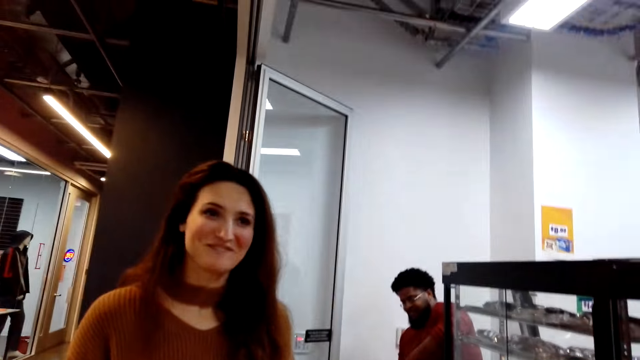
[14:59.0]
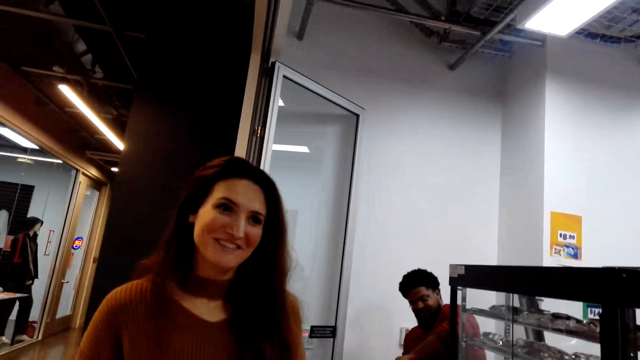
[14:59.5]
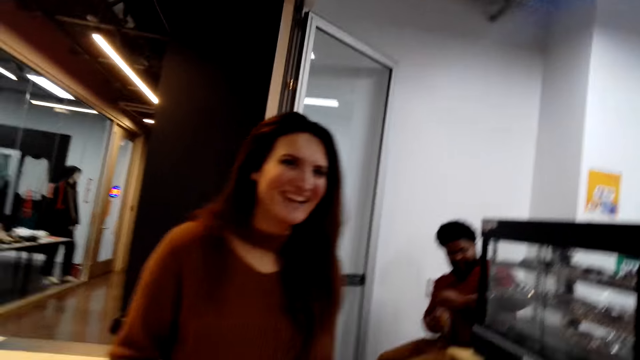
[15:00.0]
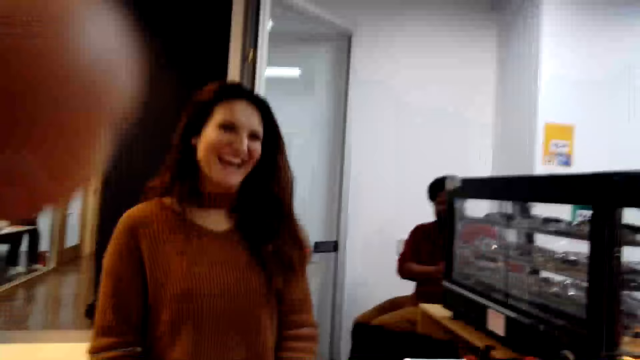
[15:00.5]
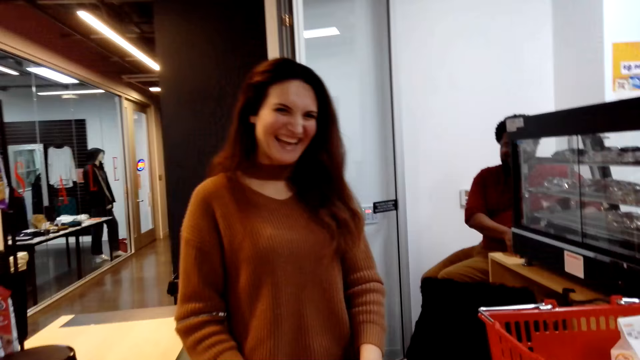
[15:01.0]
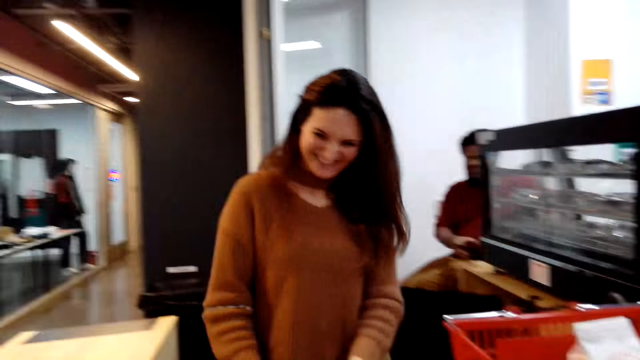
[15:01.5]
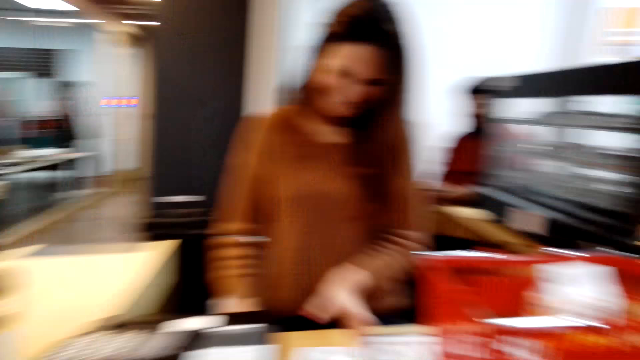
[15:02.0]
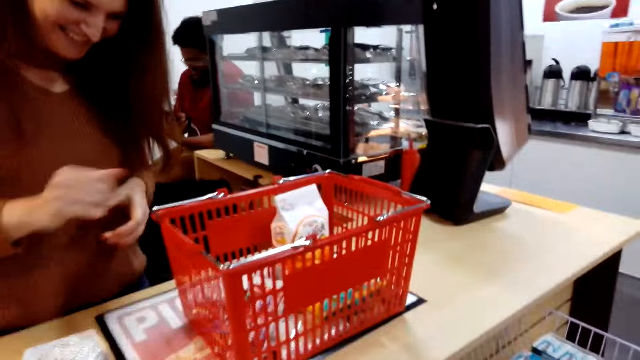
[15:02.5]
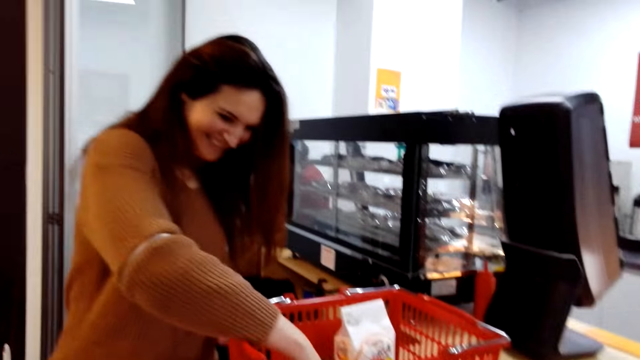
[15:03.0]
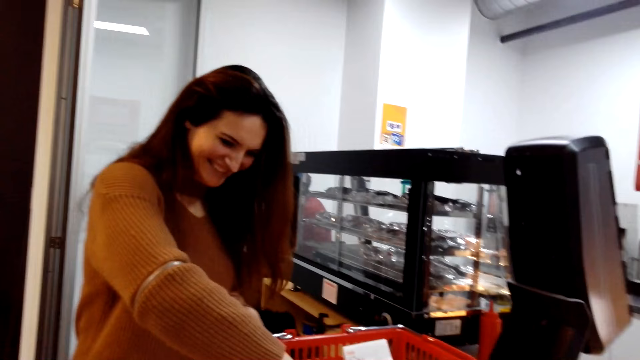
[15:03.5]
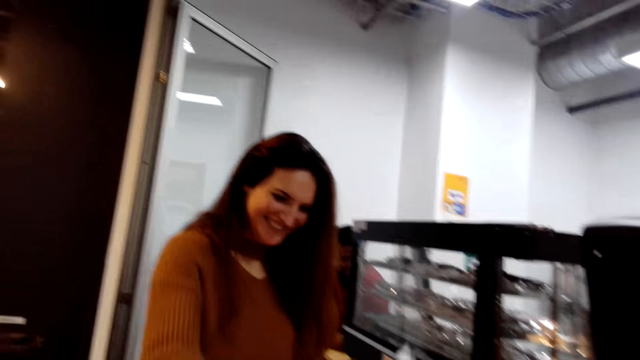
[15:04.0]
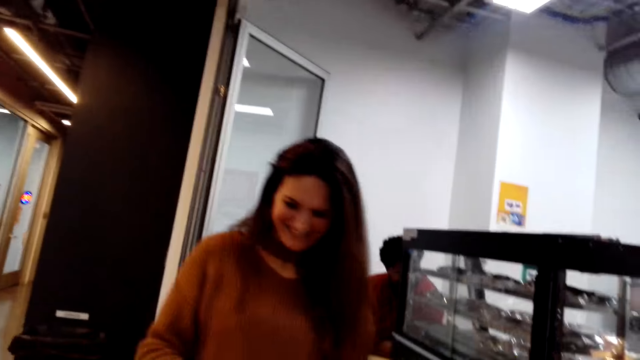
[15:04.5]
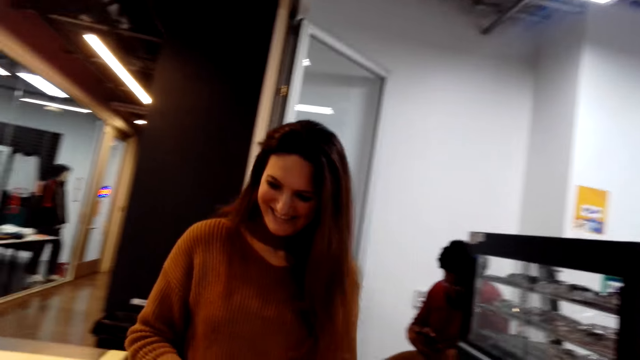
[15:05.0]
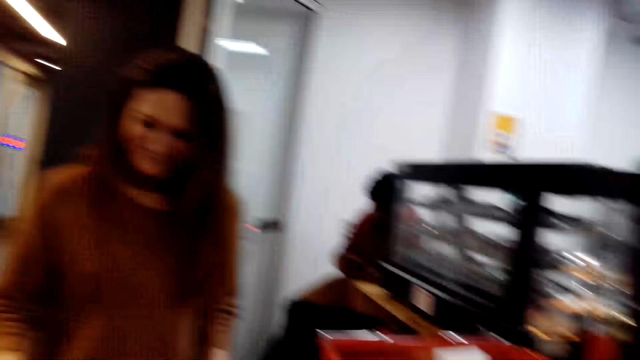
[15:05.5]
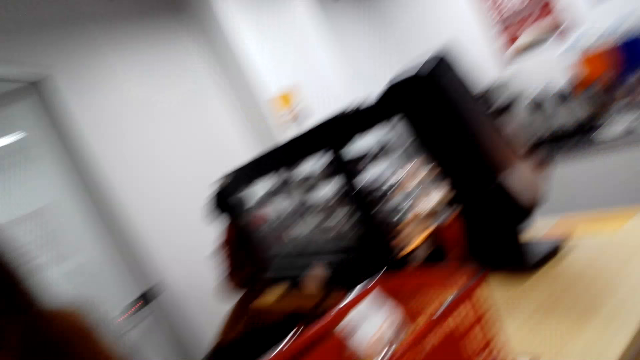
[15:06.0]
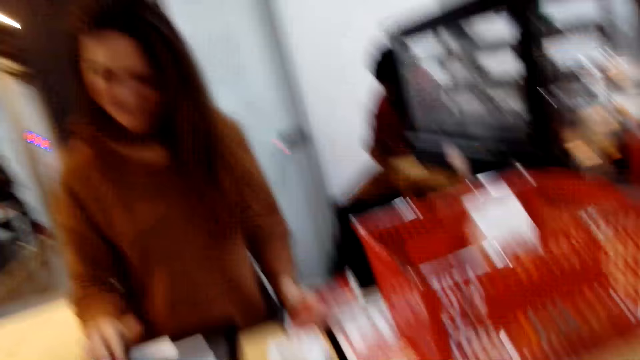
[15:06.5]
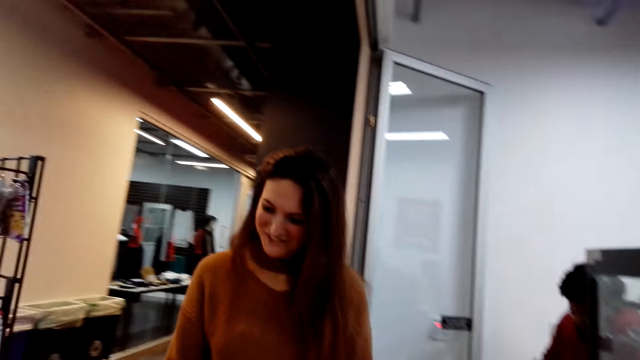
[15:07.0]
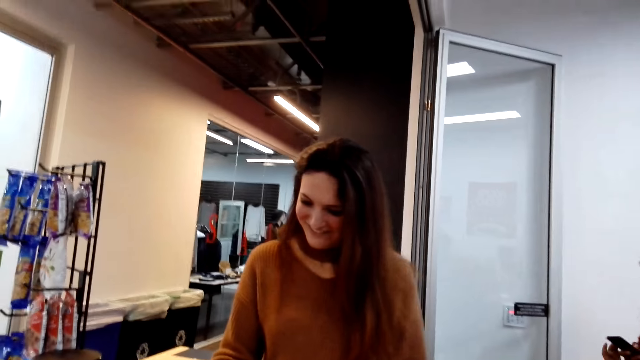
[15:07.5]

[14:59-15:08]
A person talks to the camera wearer. The camera wearer talks to the person. The person picks up the second item from the shopping basket and operates the device.

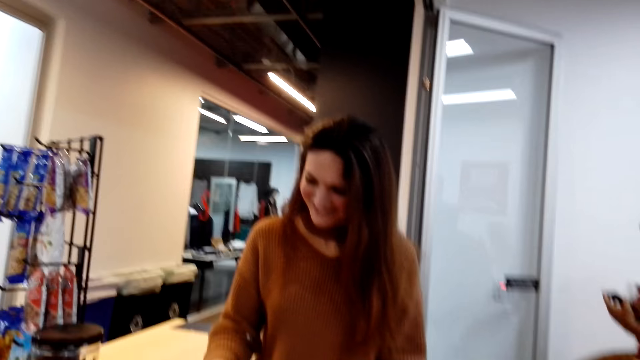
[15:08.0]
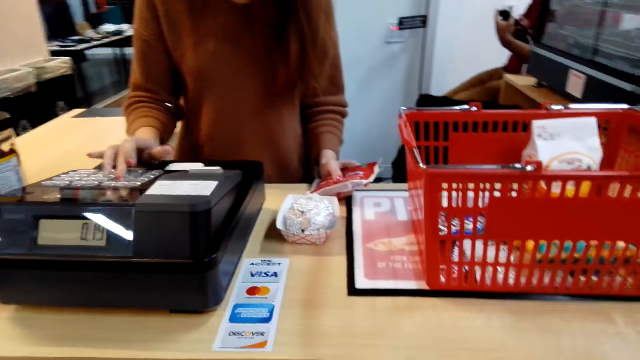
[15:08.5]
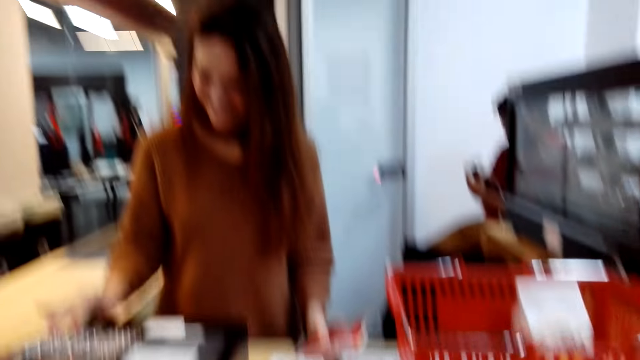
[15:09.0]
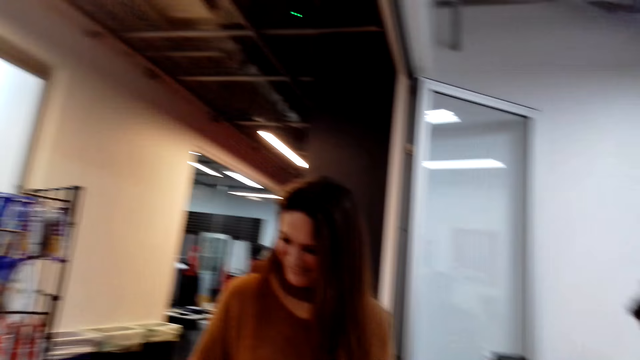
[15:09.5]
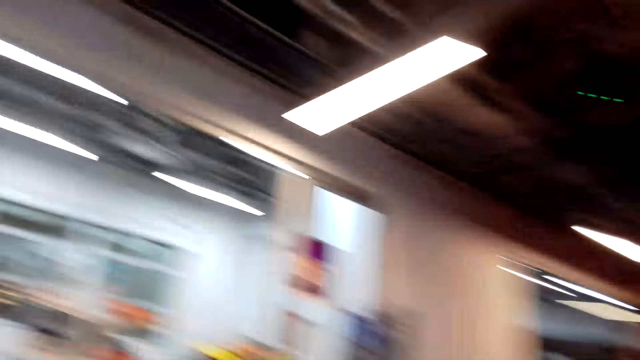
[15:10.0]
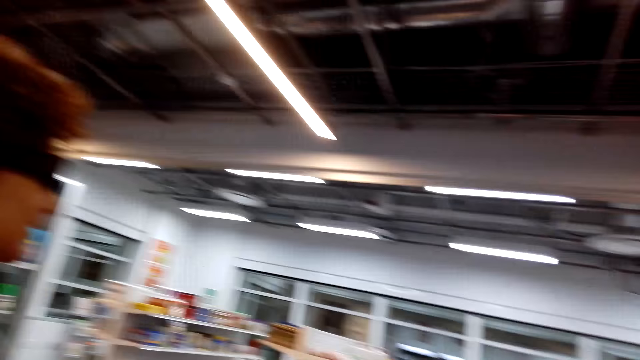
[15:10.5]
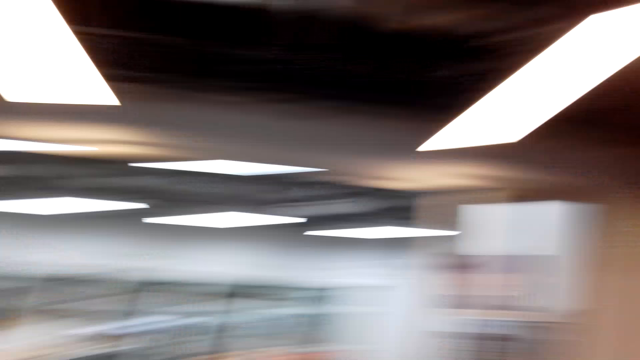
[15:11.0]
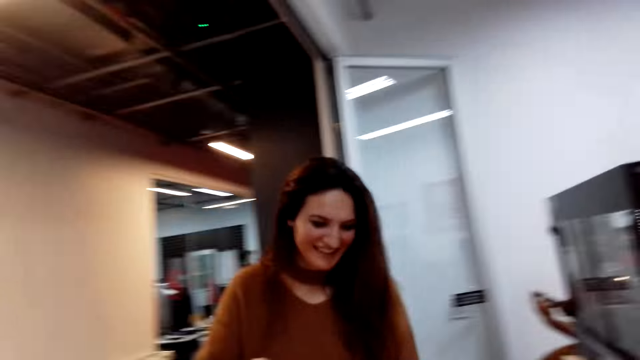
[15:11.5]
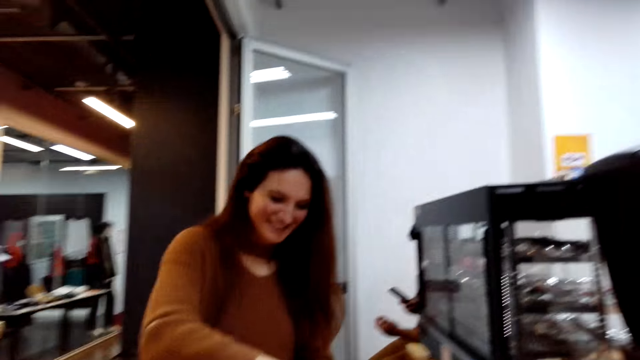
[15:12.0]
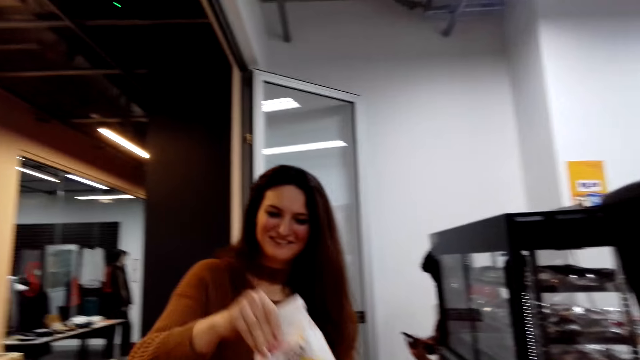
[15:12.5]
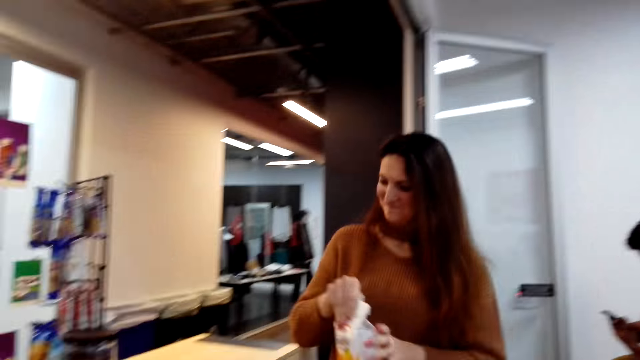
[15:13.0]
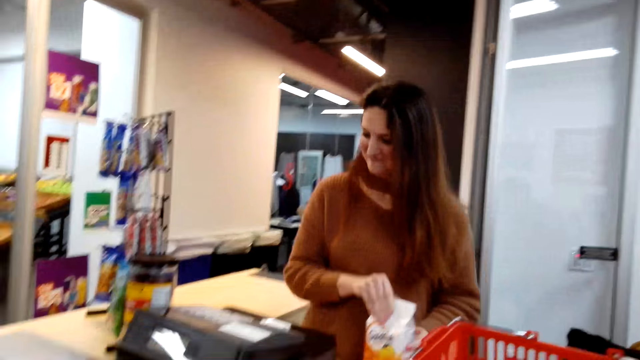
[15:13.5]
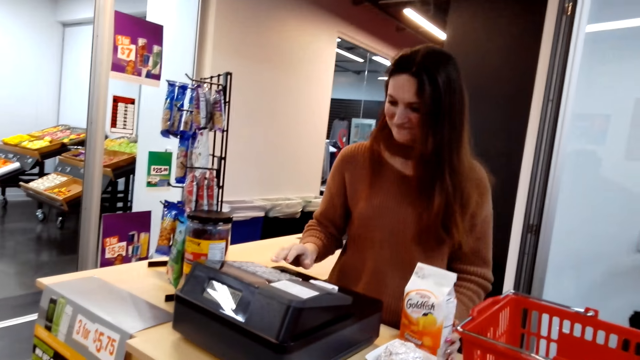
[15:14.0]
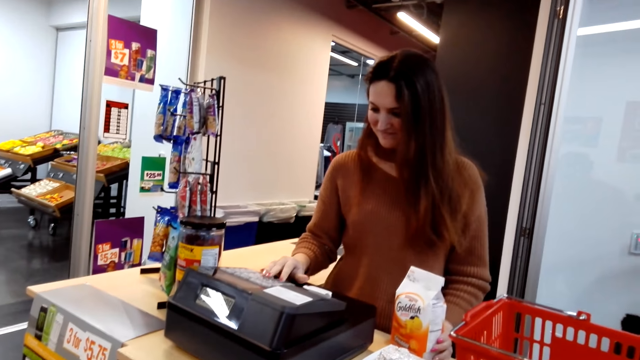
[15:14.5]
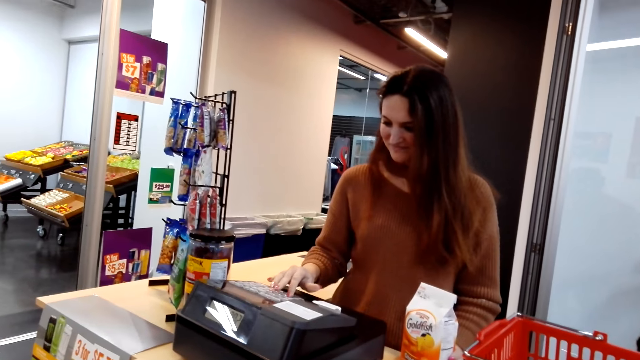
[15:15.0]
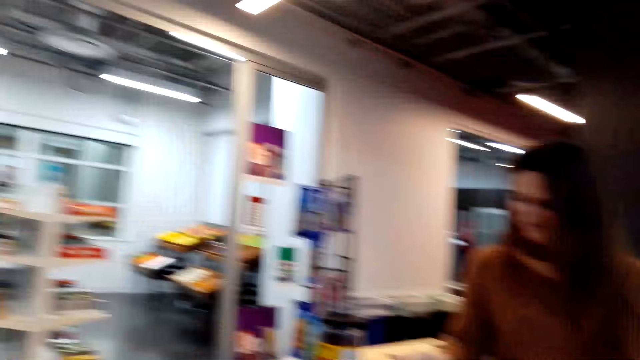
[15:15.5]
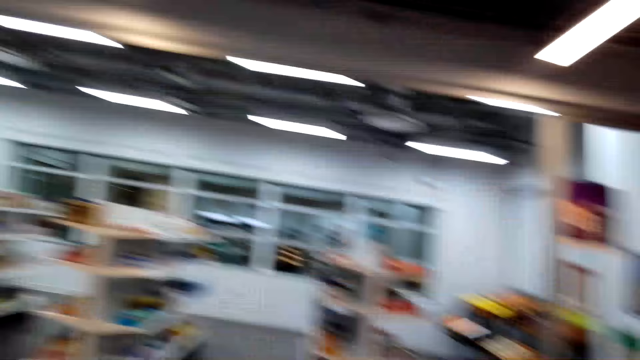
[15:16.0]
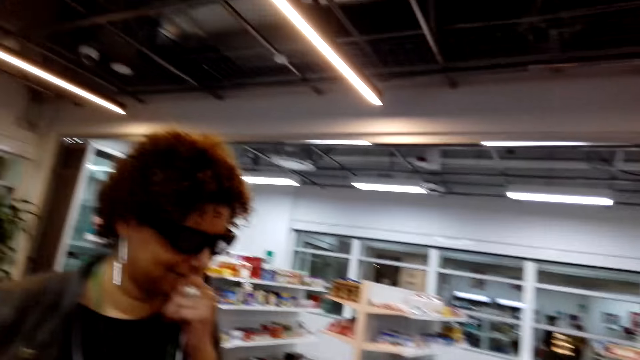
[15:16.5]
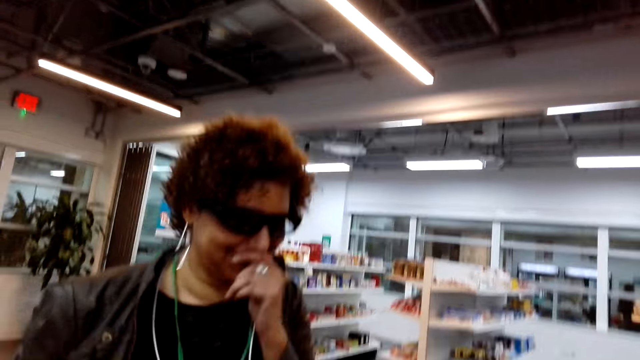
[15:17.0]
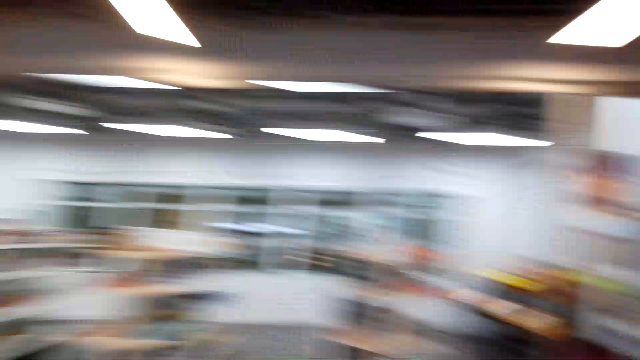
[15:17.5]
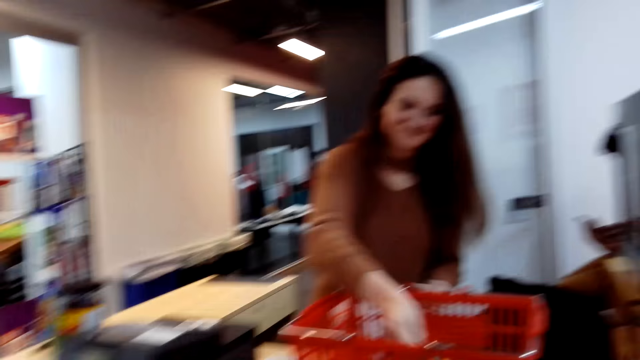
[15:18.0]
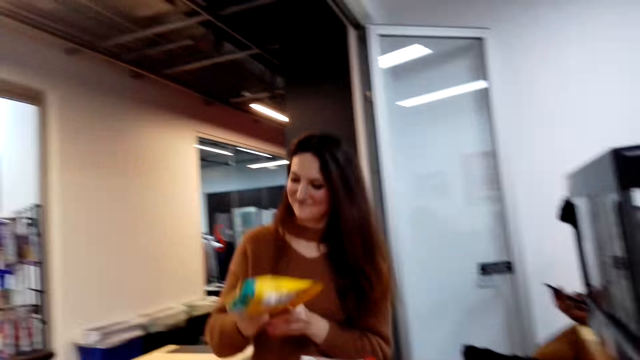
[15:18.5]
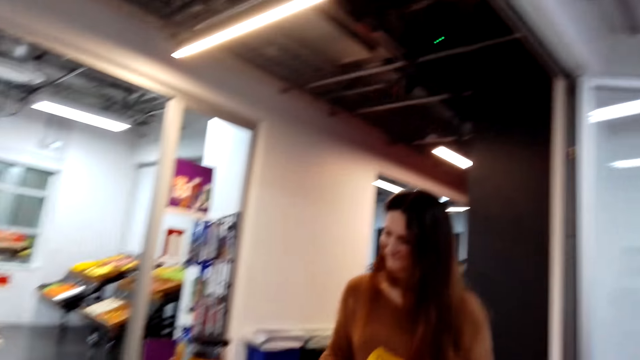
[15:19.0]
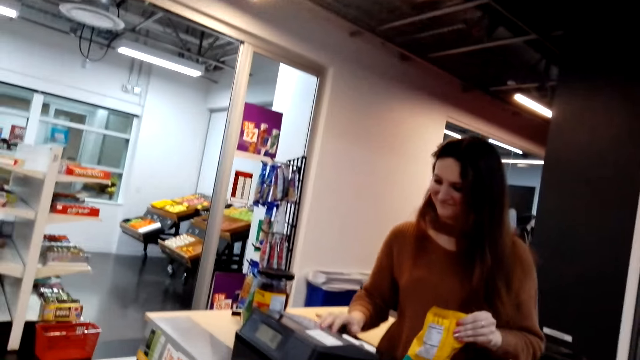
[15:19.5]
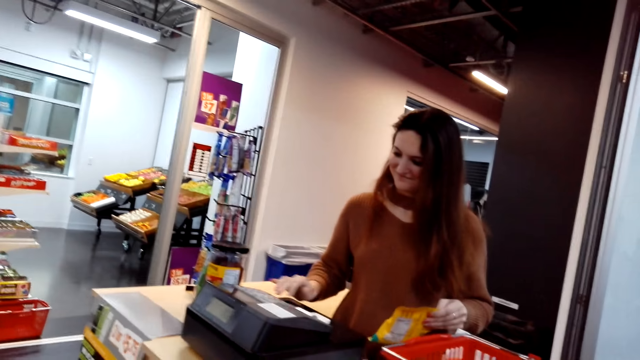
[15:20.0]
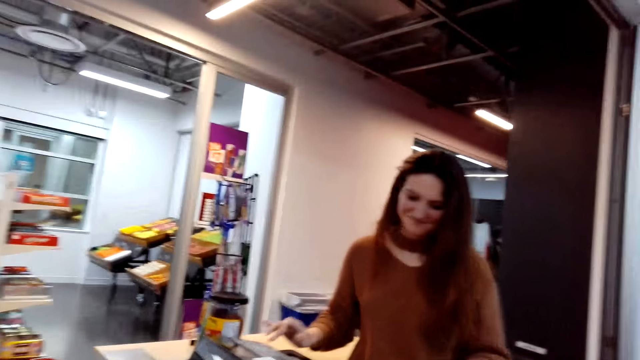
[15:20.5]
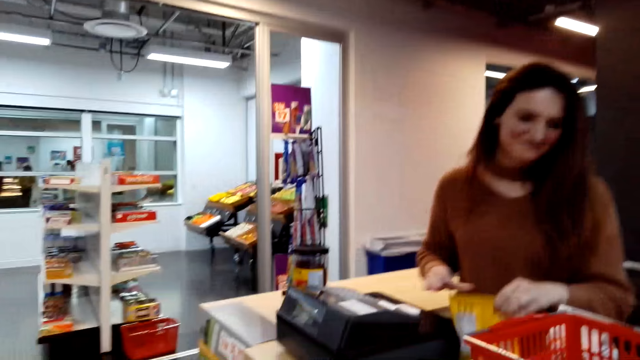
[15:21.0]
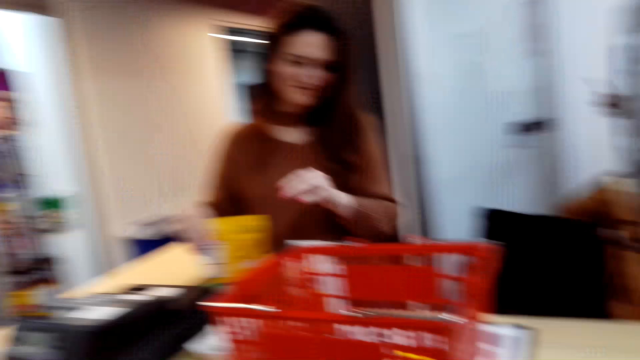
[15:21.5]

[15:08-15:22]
The camera wearer moves her head. She talks to a person. She talks to a cashier. The cashier picks up the third item from the shopping basket, puts the item on the counter and operates the device. Another person touches her nose. The camera wearer talks to the first person. The cashier picks up the fourth item from the shopping basket. The cashier enters the price of goods in the computer. The cashier puts the item on the counter.
